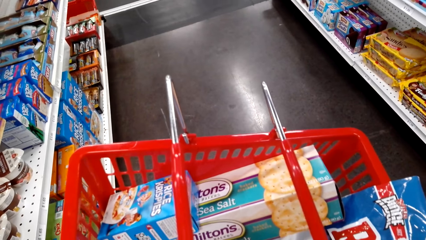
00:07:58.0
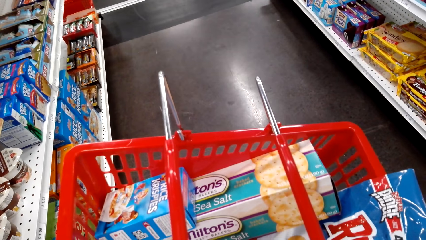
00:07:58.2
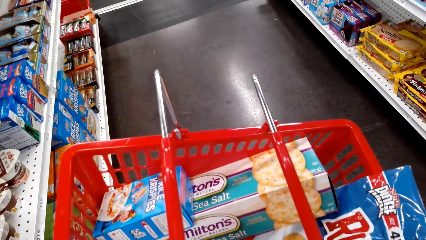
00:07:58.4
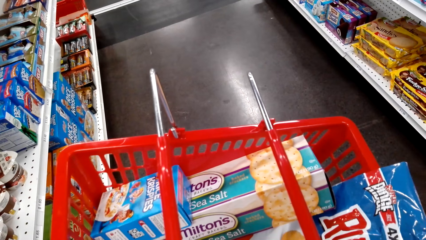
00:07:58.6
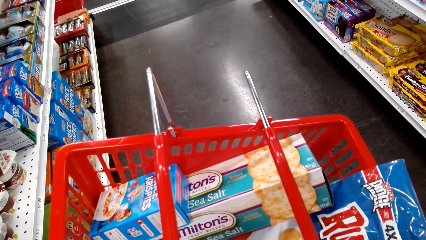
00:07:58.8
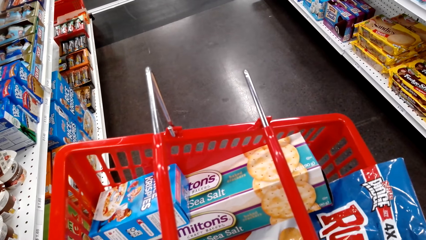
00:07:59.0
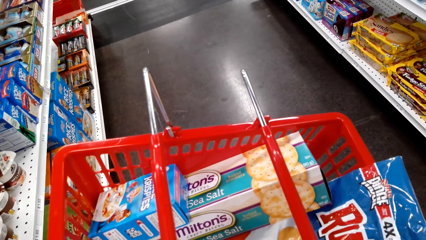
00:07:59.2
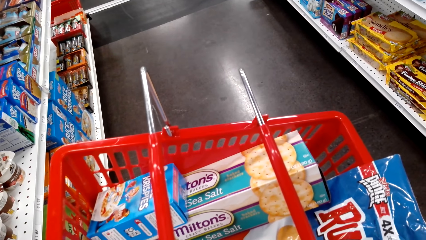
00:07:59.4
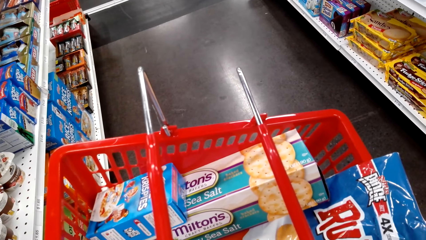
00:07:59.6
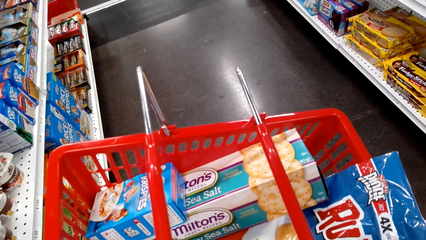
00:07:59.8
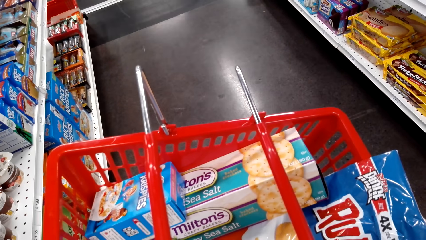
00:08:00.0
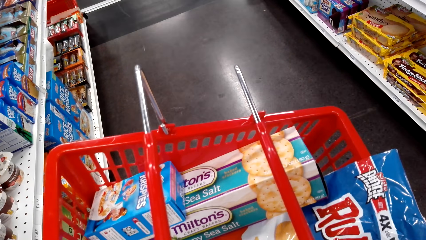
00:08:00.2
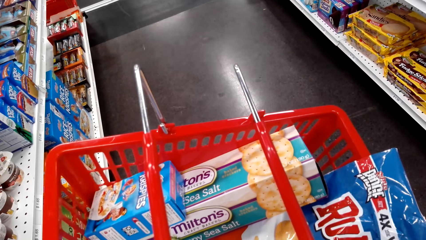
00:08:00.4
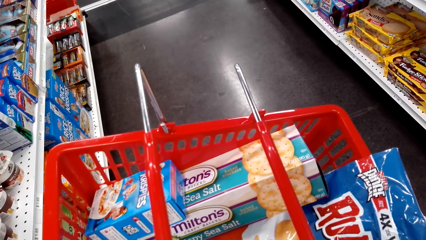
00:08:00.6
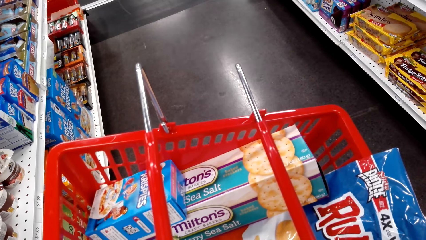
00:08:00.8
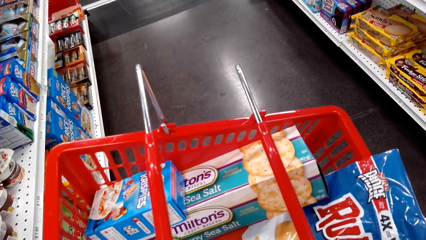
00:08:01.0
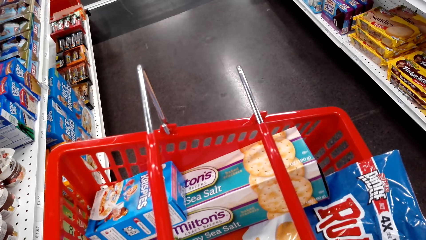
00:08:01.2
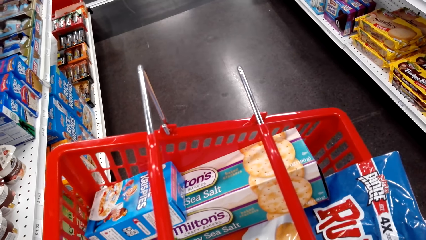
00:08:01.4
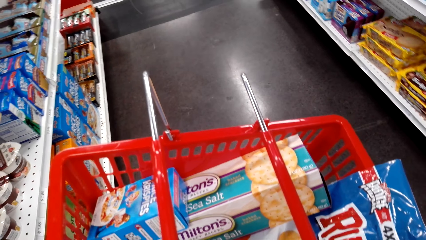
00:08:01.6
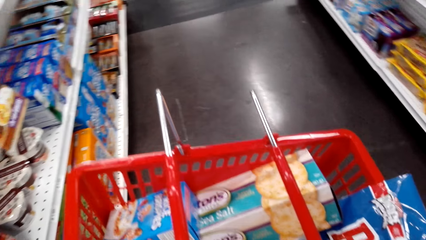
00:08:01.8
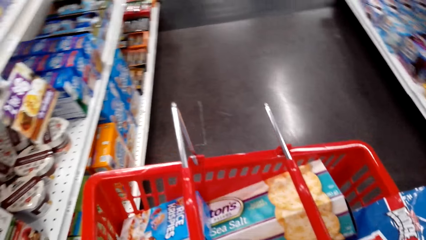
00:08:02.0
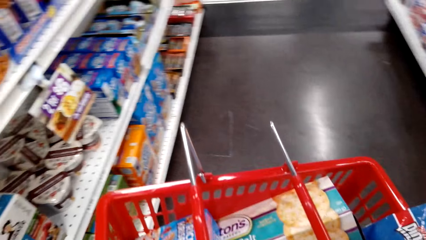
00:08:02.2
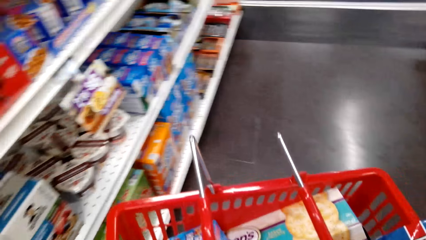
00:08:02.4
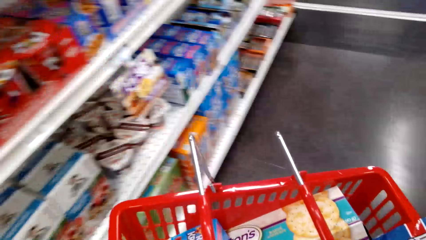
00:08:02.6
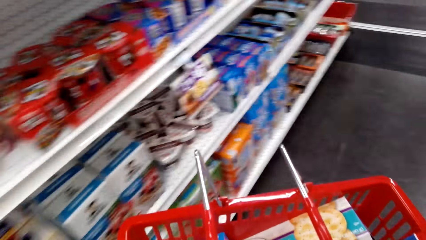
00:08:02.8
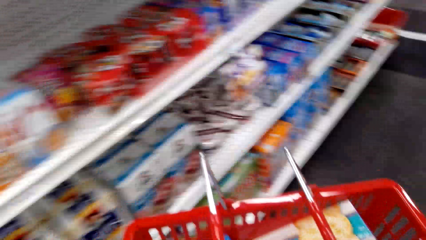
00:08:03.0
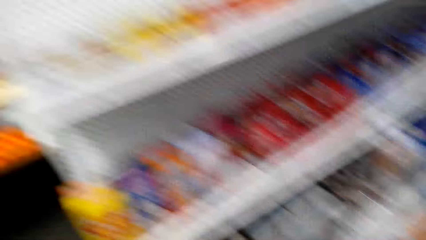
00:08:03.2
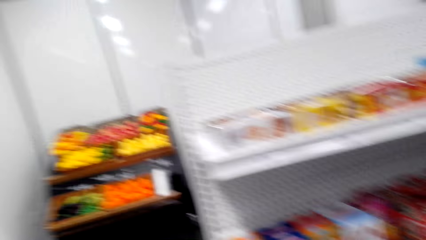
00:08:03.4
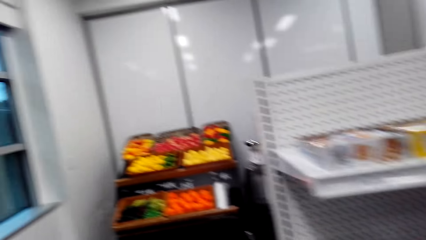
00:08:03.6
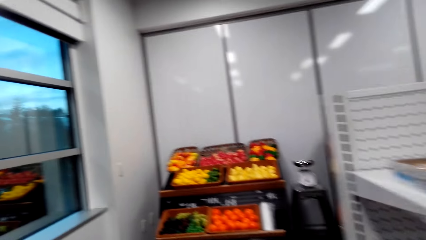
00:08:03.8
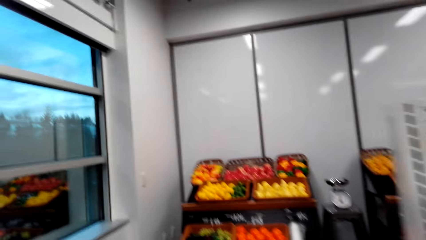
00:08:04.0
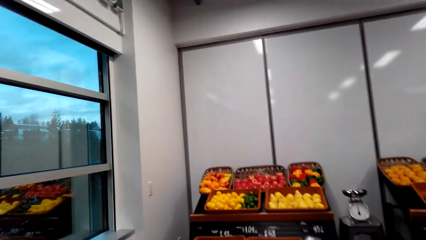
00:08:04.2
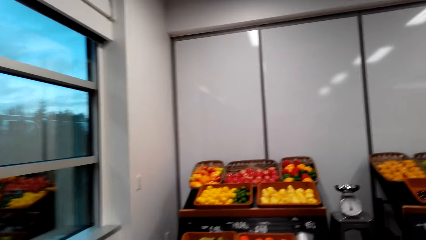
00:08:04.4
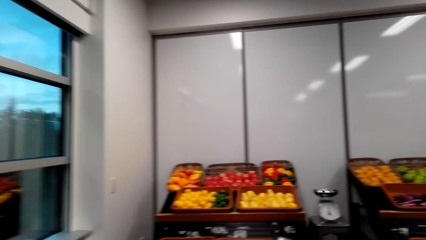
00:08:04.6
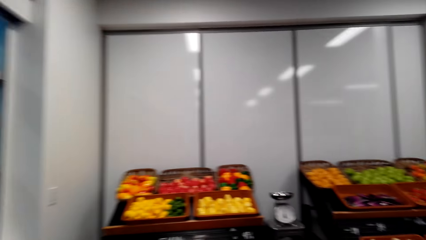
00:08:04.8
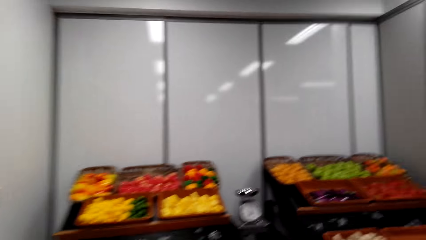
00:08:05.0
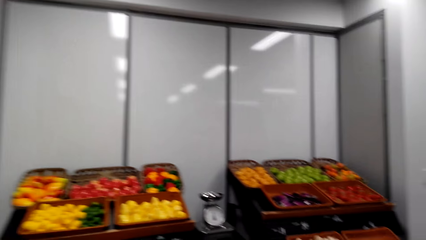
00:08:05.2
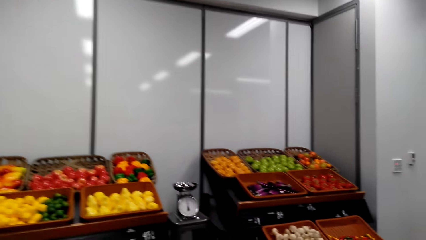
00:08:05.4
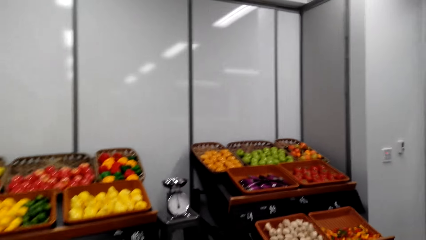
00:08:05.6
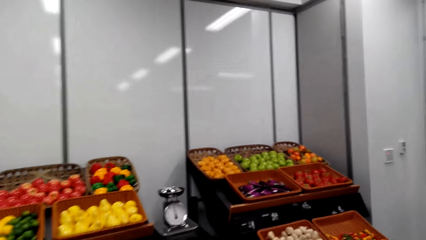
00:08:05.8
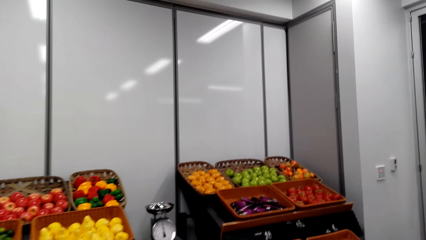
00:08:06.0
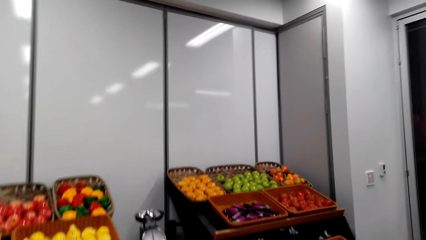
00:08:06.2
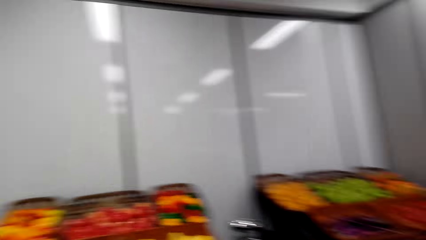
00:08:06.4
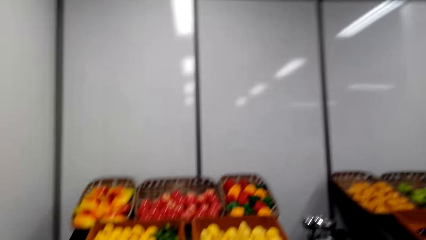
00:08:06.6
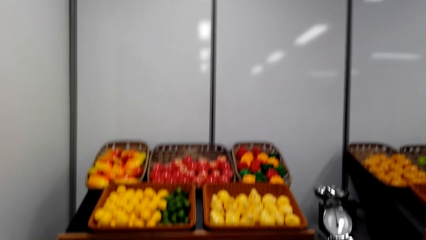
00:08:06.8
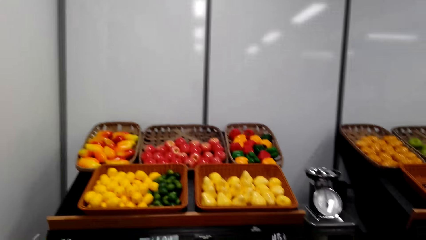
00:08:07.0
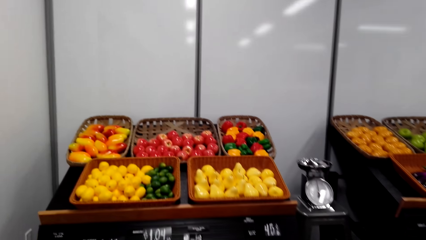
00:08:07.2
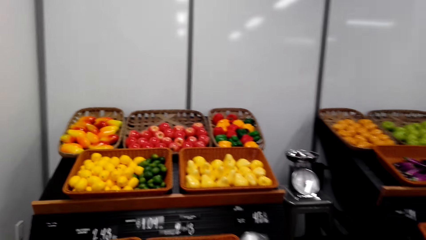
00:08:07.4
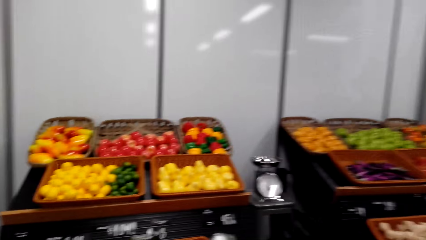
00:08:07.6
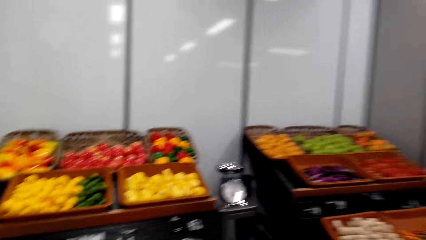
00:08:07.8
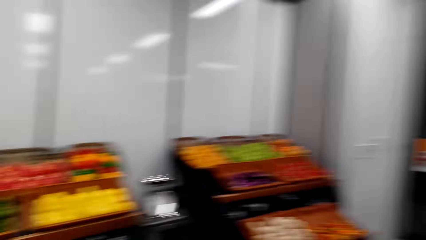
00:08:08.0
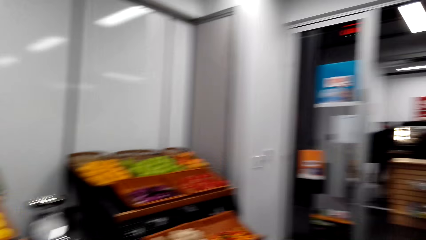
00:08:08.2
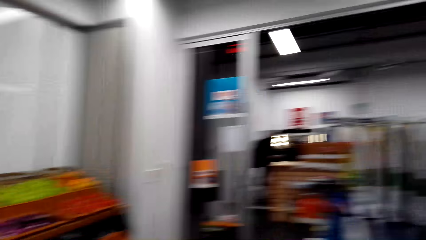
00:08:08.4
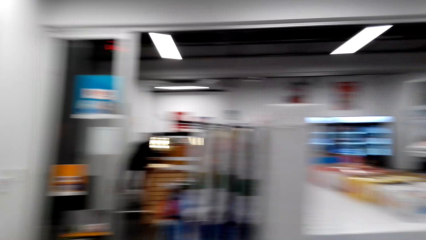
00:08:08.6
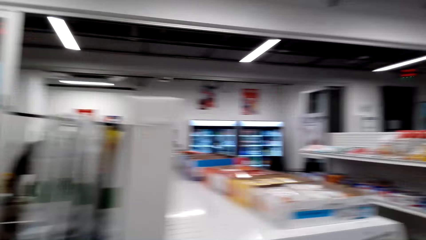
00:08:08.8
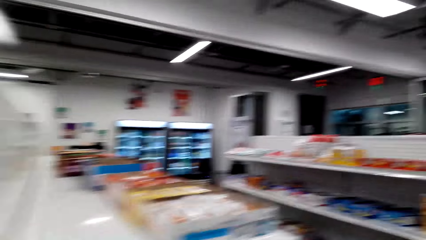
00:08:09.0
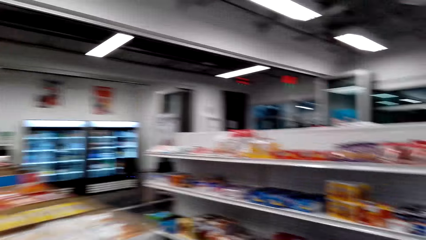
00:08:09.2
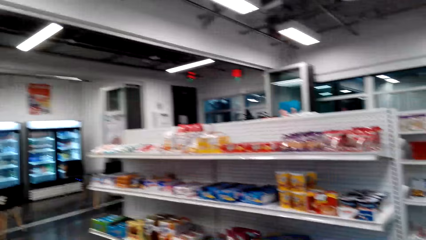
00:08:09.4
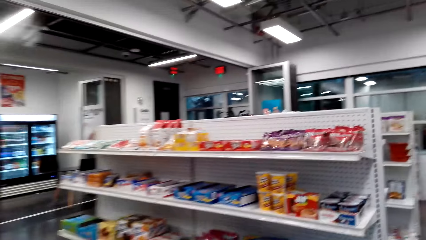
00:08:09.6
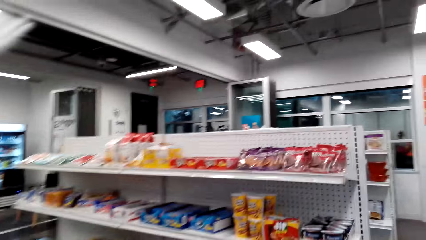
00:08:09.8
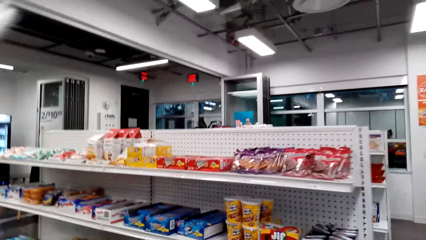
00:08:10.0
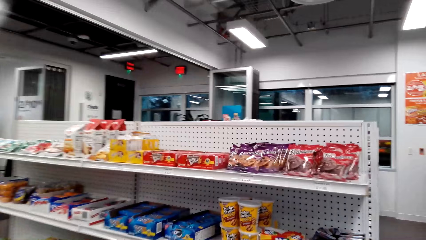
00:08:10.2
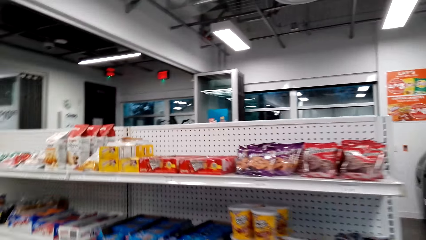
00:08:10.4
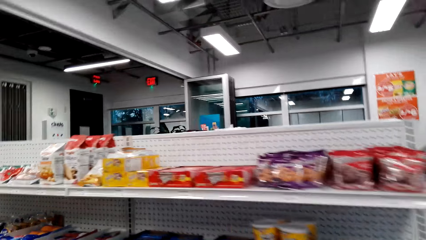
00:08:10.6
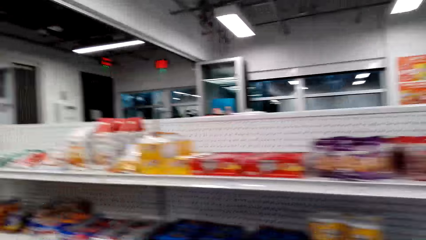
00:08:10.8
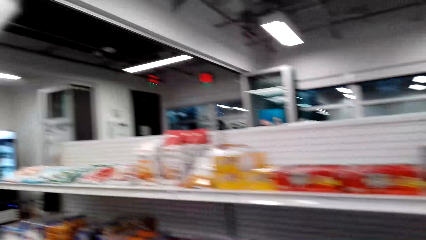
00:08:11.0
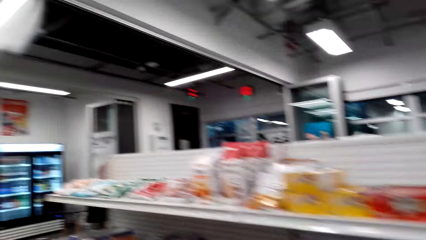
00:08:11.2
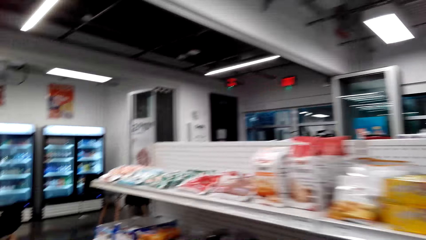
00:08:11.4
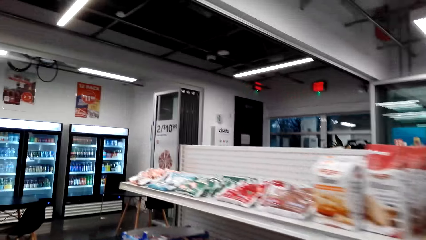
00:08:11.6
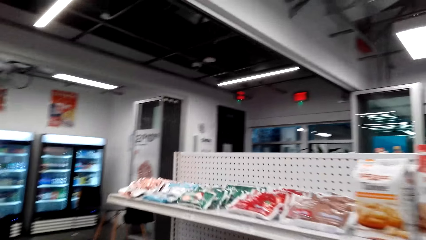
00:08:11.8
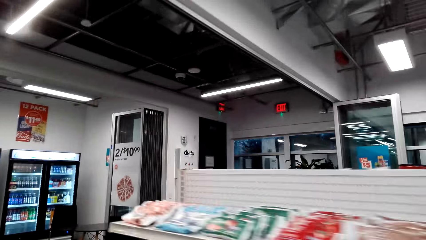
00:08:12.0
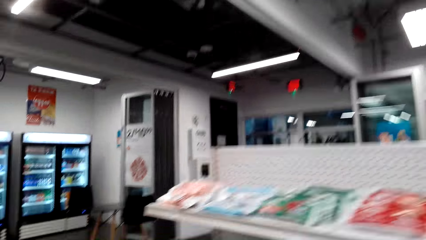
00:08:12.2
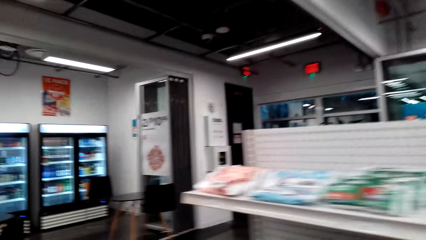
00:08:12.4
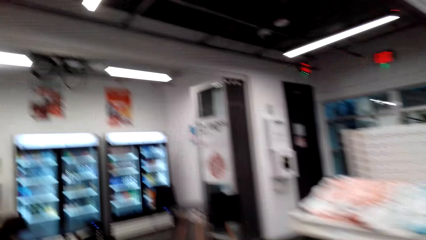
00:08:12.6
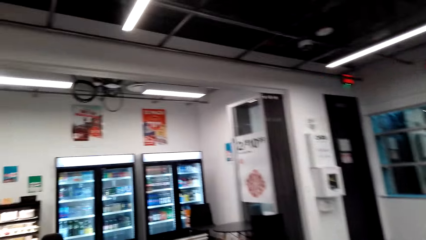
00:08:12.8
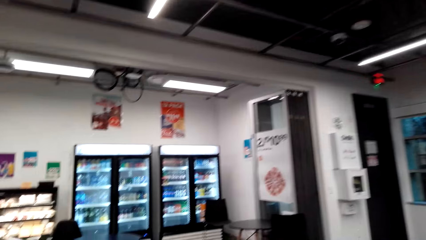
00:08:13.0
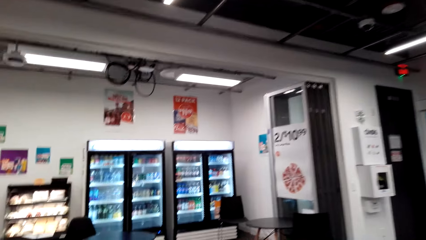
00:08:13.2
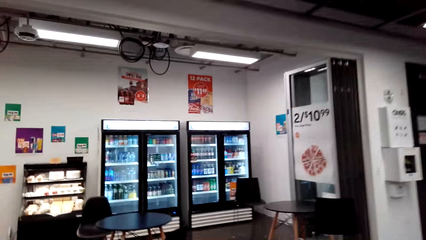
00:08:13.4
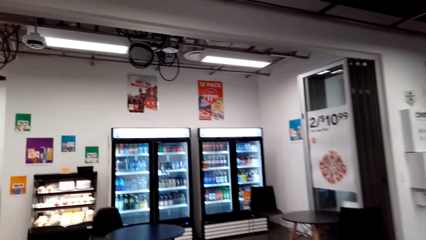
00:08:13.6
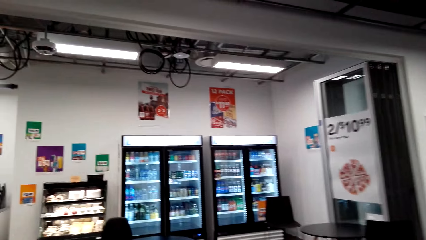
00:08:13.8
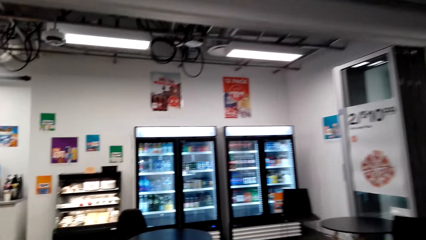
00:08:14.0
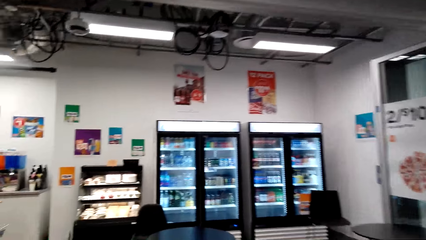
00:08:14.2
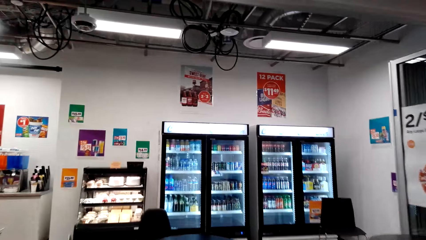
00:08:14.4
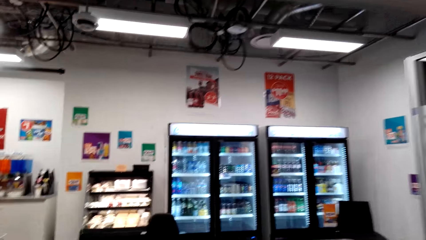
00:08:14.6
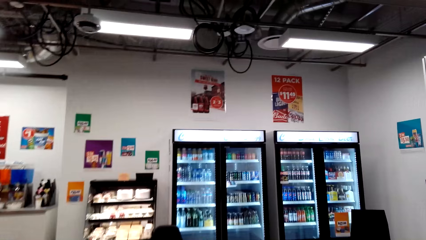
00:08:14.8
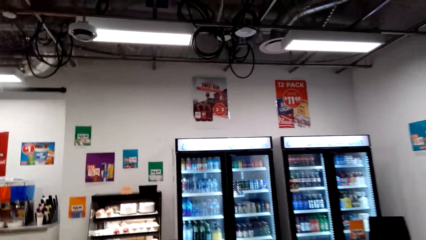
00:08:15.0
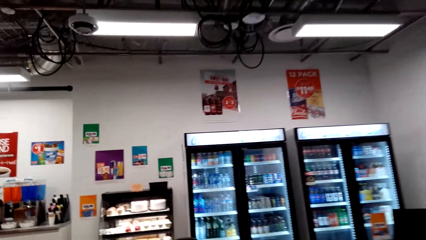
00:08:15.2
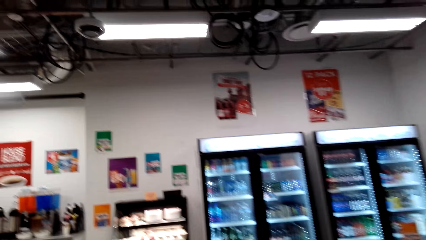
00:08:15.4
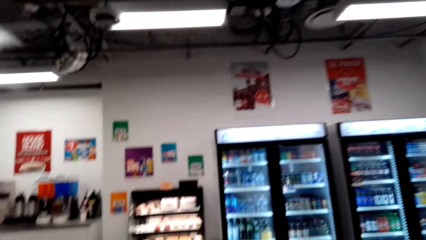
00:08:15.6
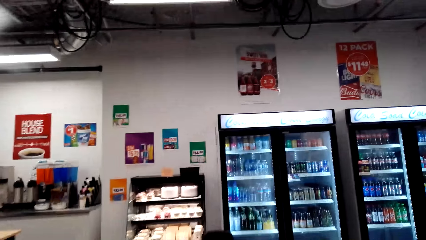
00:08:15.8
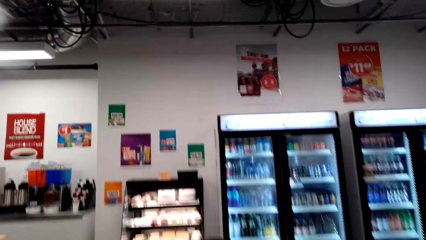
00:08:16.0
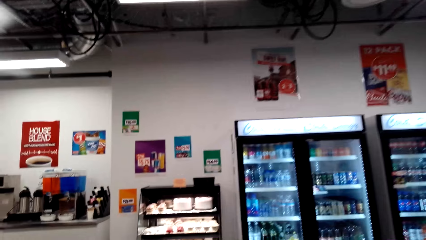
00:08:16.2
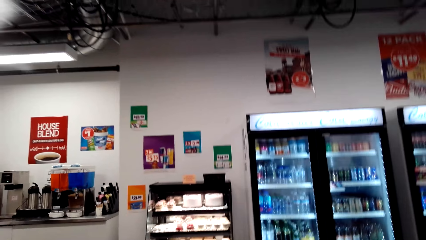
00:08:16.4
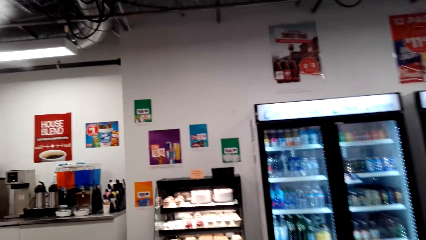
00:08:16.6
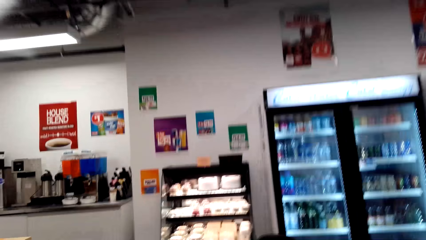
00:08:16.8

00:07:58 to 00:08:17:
The camera wearer looks around. They walk around. They look around. They walk around.
